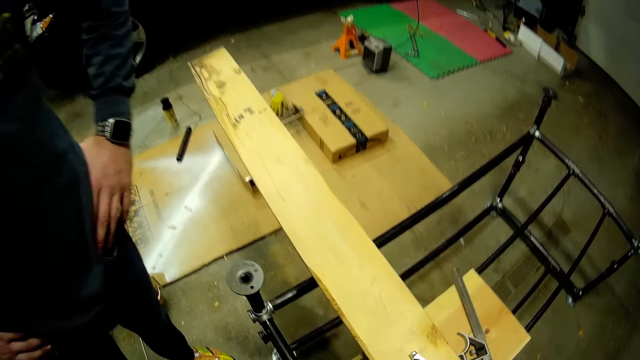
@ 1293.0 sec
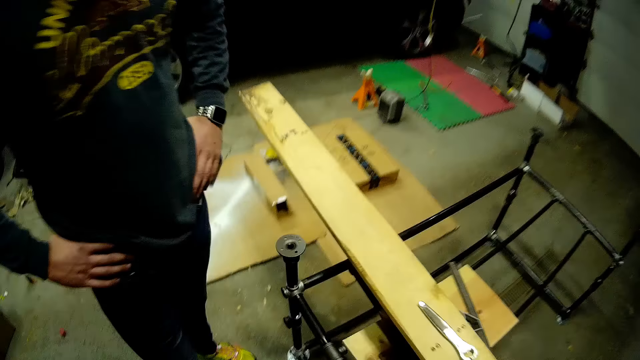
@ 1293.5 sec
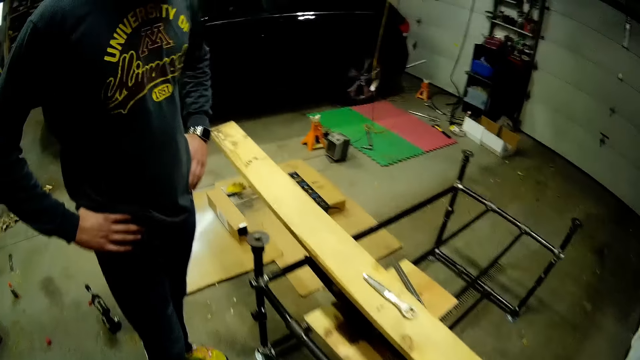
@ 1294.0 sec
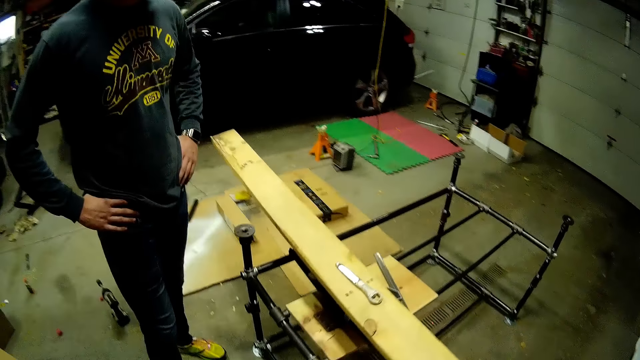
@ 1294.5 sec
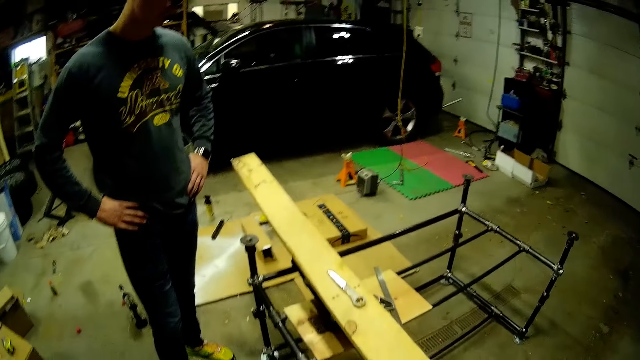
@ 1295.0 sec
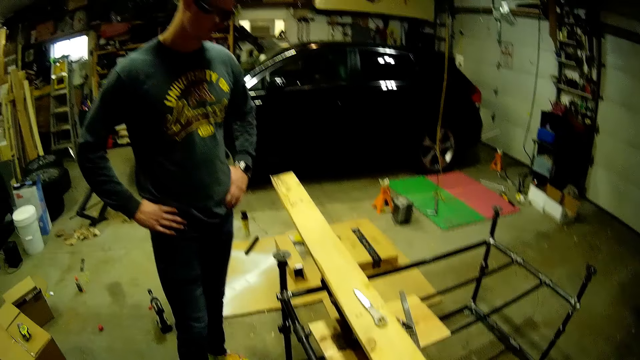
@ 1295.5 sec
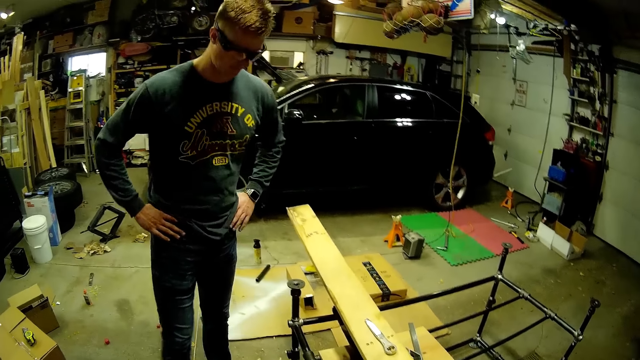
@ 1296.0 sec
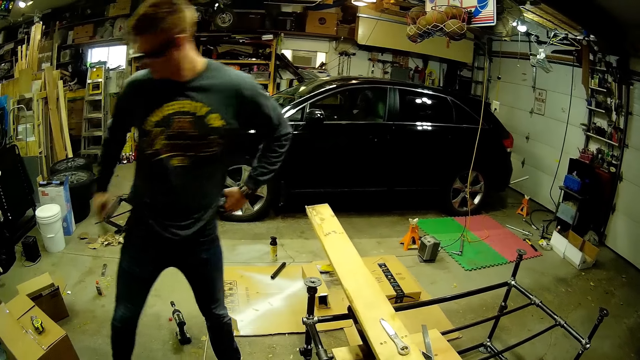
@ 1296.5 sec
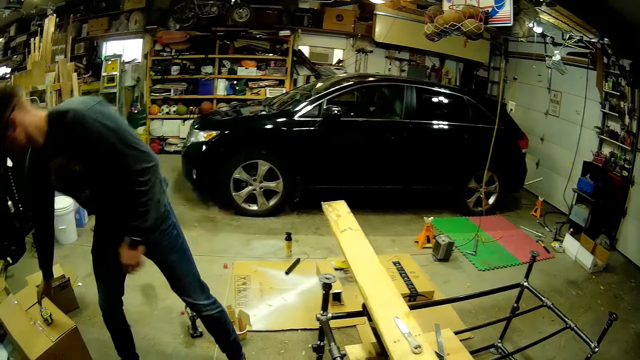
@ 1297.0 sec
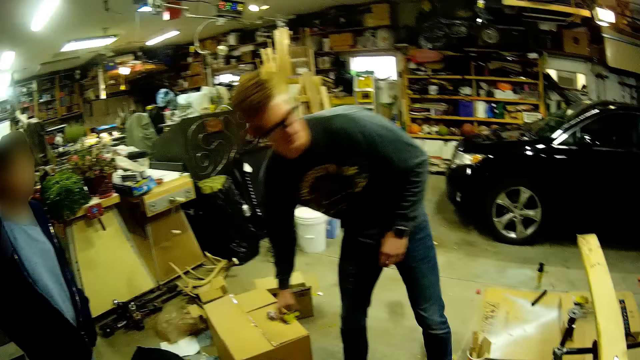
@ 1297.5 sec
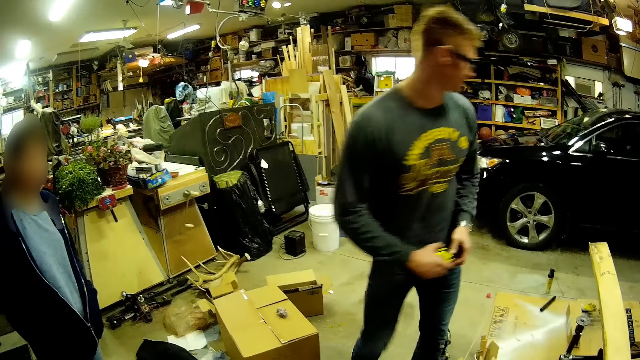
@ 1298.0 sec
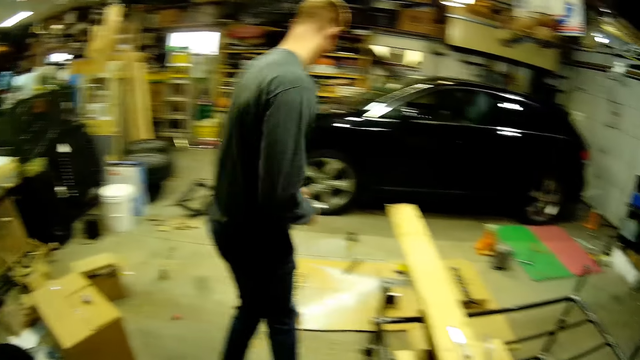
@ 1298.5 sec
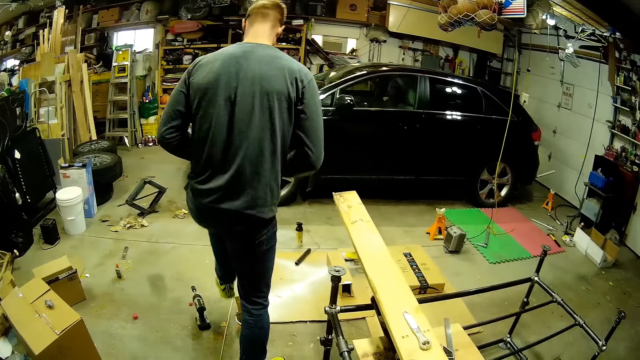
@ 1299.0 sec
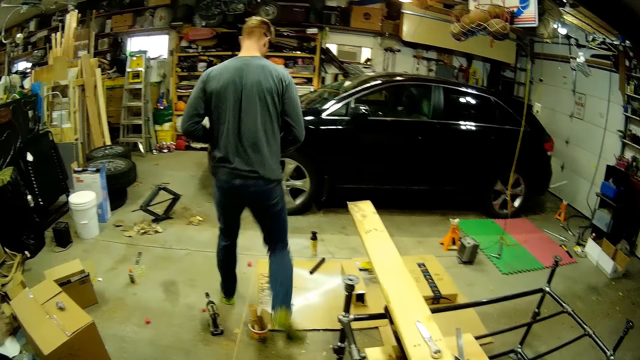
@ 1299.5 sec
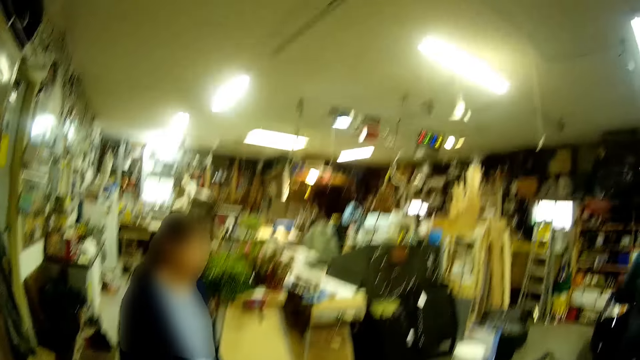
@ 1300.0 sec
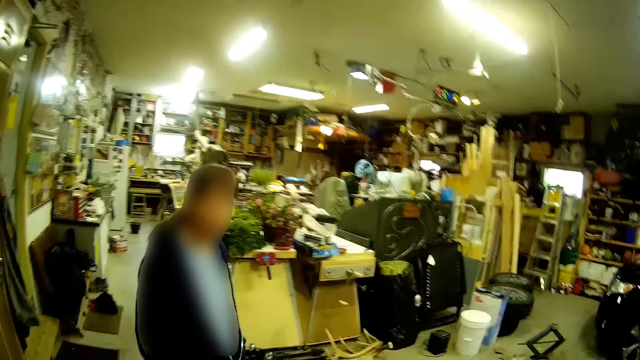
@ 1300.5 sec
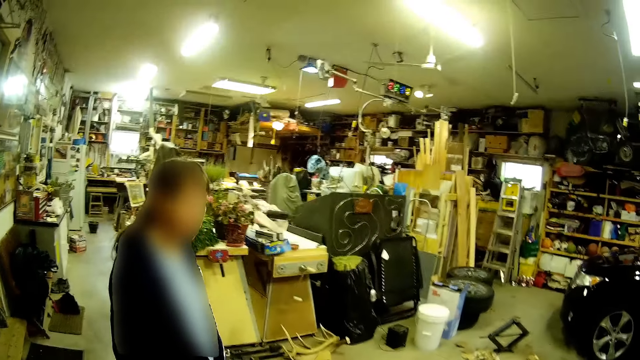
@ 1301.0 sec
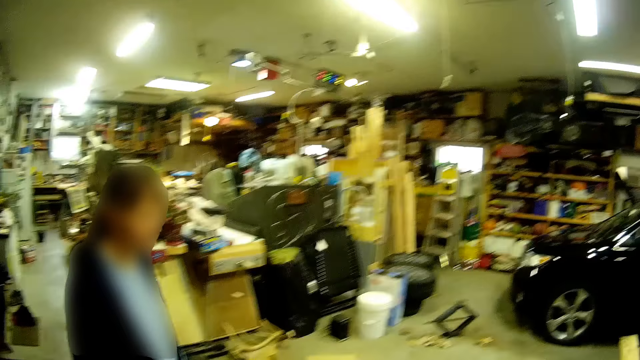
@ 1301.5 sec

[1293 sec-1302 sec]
The camera wearer observes a man. The man moves away from the camera wearer. A woman talks to the camera wearer. The man picks up the tape rule on the carton box with his right hand.

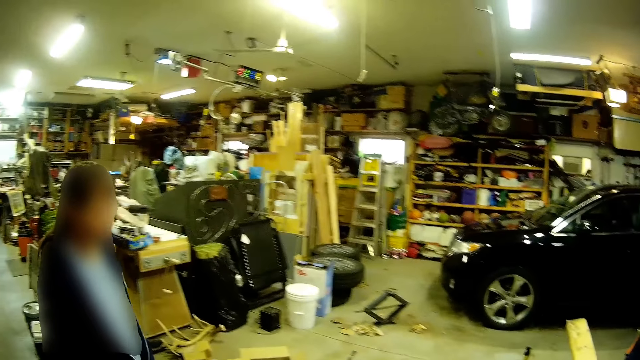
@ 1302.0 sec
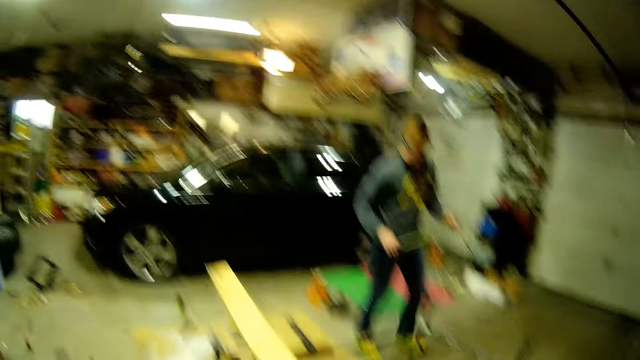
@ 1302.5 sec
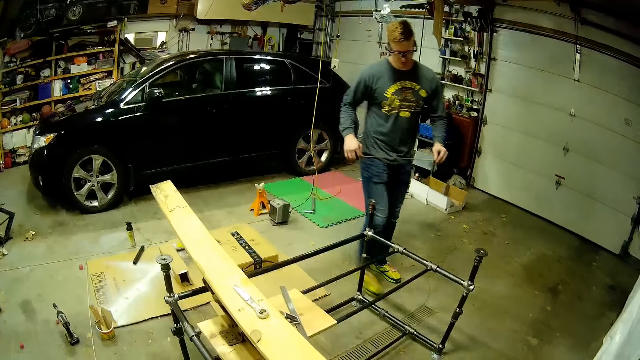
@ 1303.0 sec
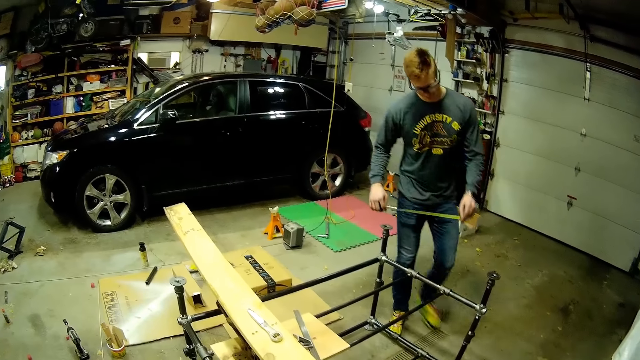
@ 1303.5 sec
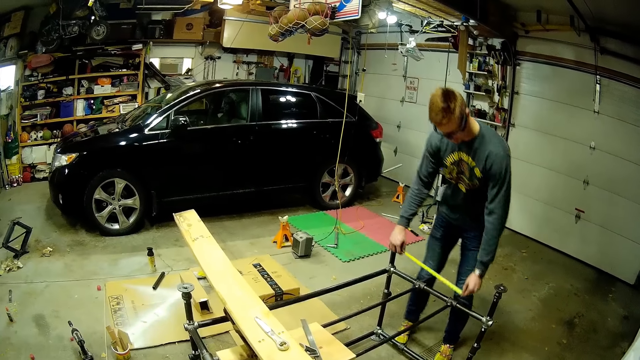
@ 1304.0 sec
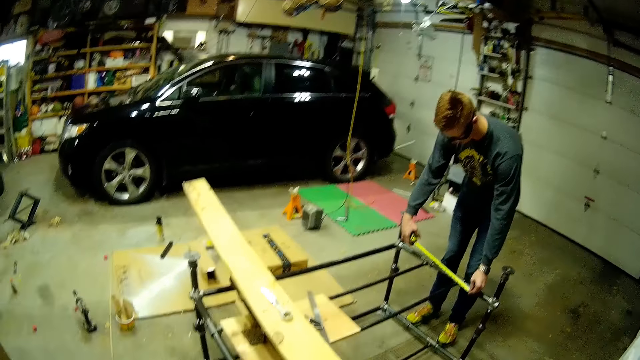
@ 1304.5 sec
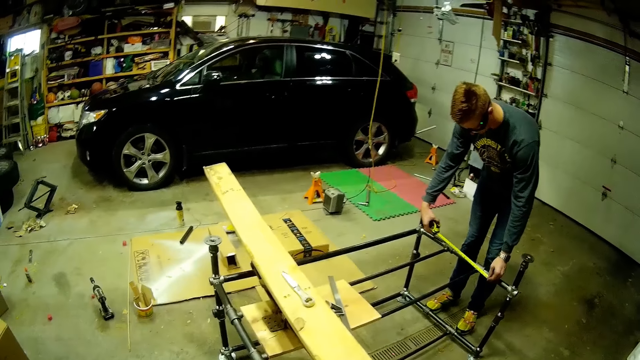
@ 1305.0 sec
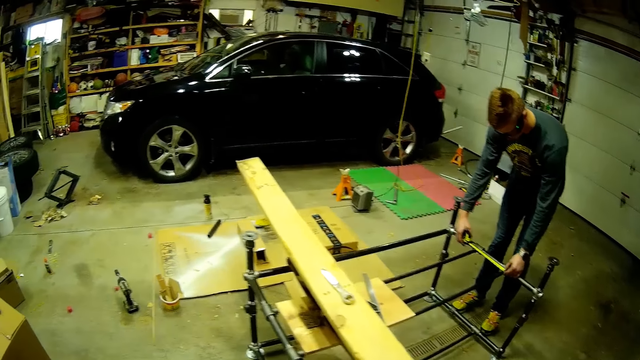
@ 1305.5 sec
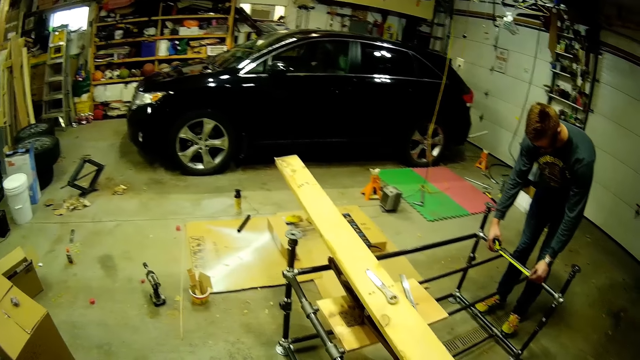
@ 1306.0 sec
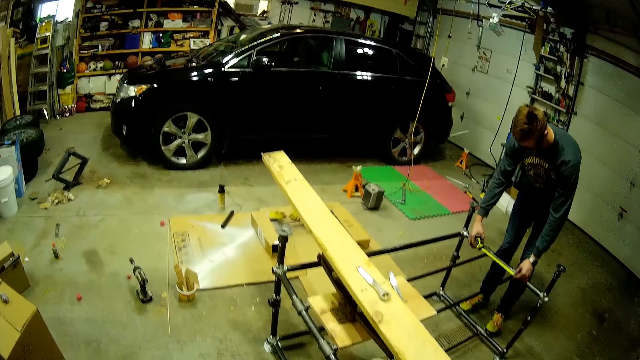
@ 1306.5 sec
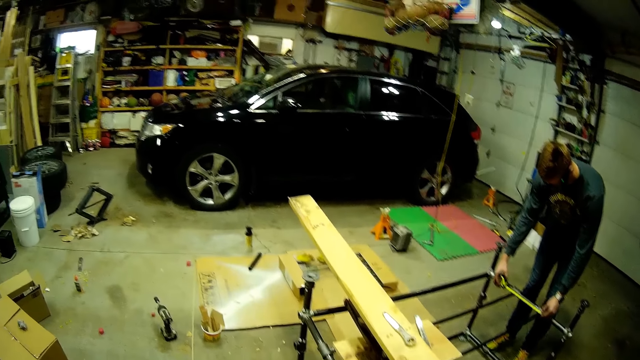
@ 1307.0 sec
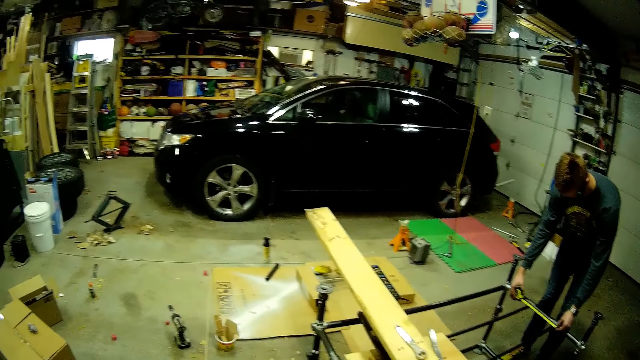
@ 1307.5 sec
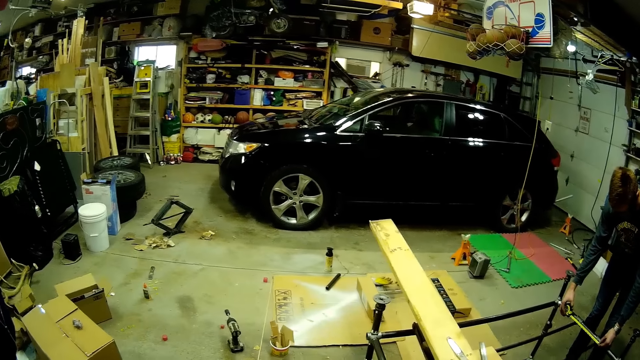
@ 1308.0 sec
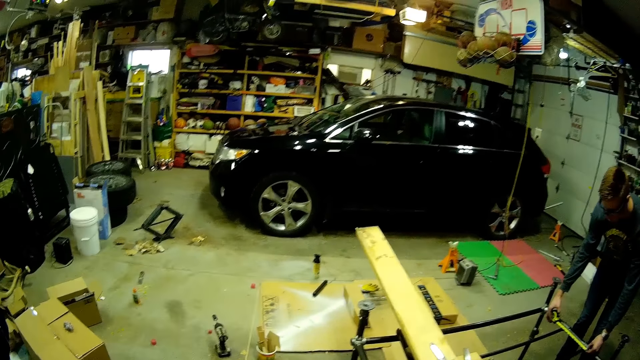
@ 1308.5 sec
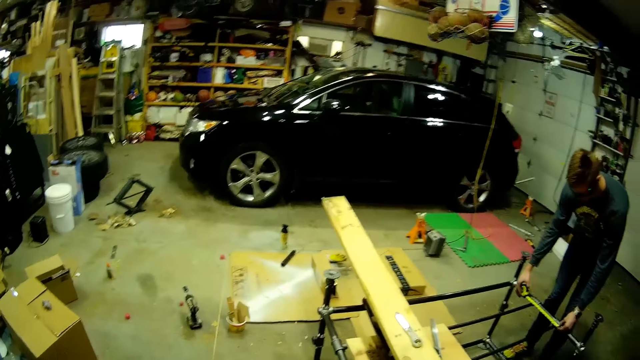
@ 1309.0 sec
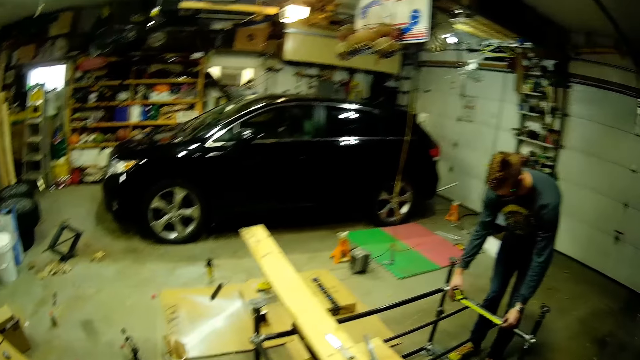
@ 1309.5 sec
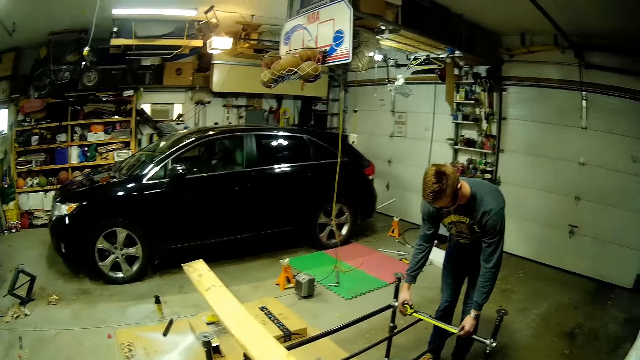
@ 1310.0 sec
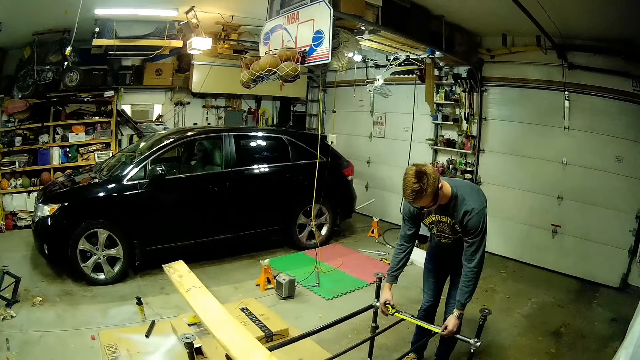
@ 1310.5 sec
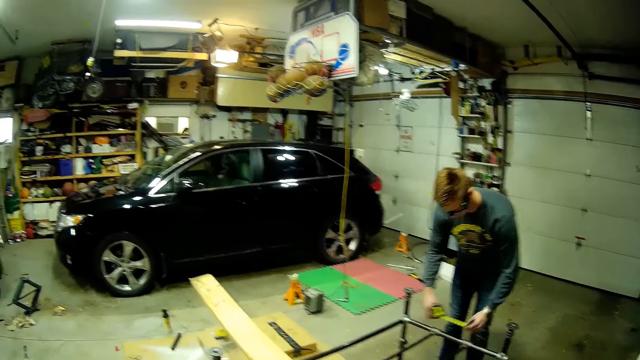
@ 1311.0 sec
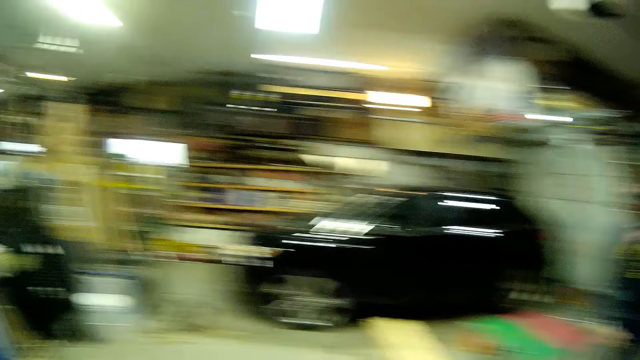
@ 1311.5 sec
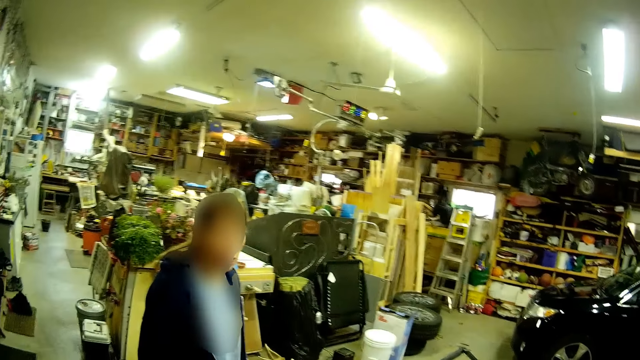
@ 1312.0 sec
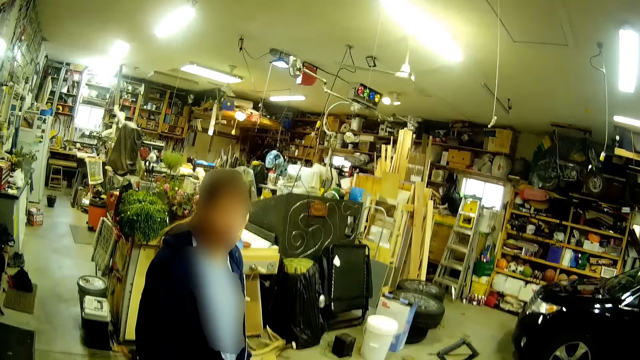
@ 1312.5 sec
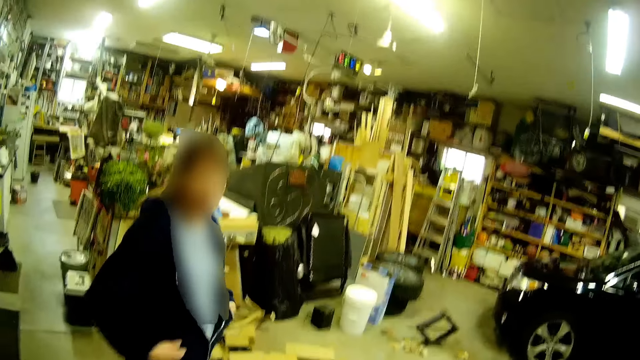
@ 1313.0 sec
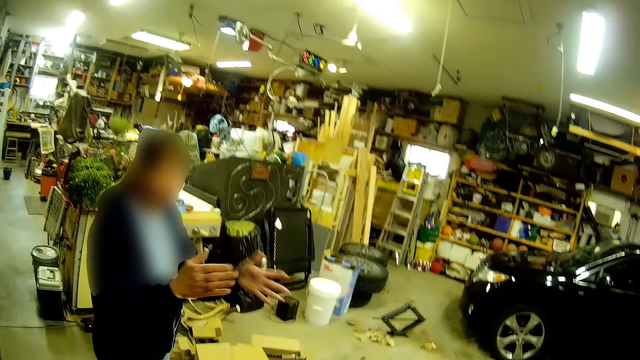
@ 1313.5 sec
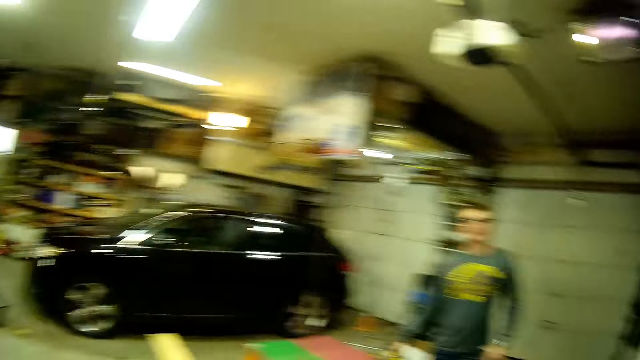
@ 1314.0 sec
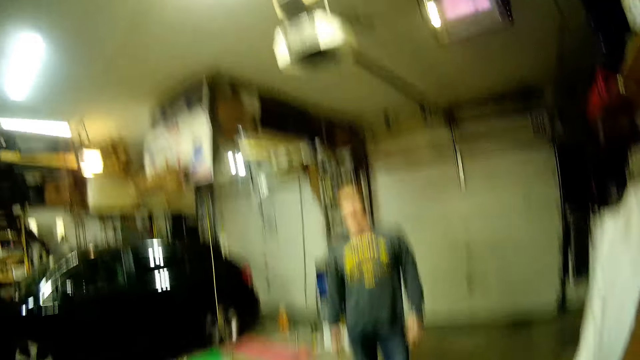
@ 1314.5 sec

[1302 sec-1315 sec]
A man talks to the camera wearer. The camera wearer observes the man. The man measures the metal scaffold with the tape rule. A woman talks to the camera wearer. The camera wearer observes the man and talks to the woman. They interact with the man and the woman.
